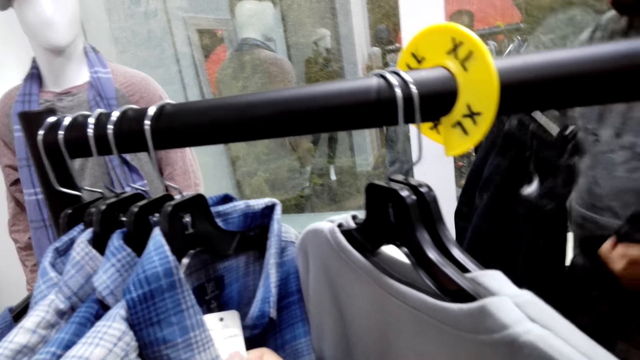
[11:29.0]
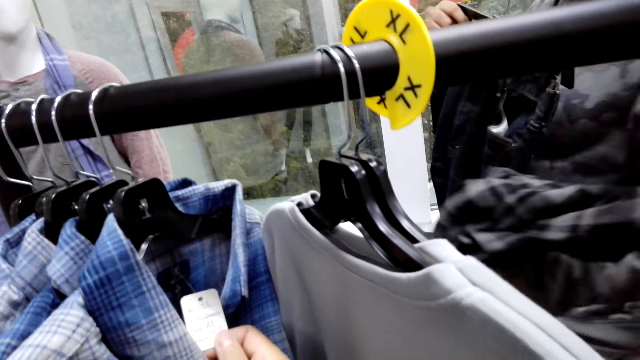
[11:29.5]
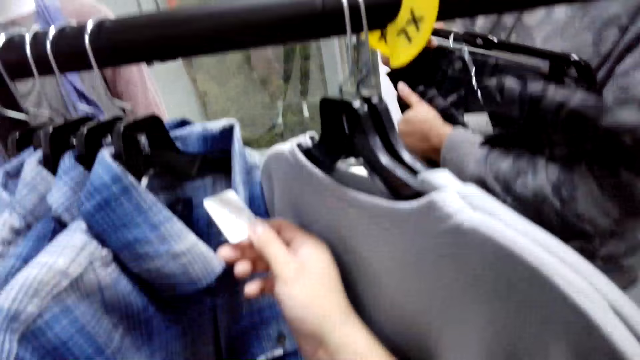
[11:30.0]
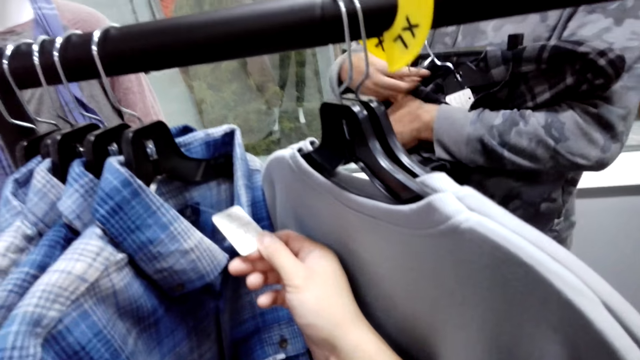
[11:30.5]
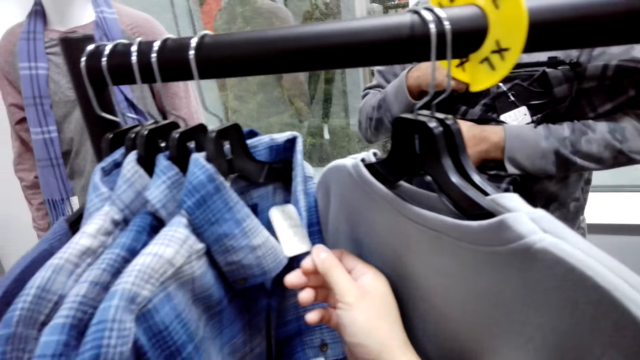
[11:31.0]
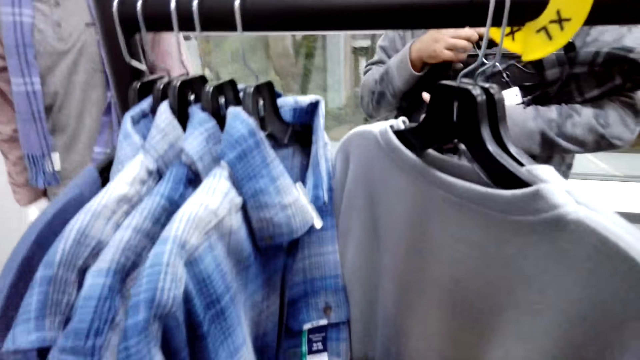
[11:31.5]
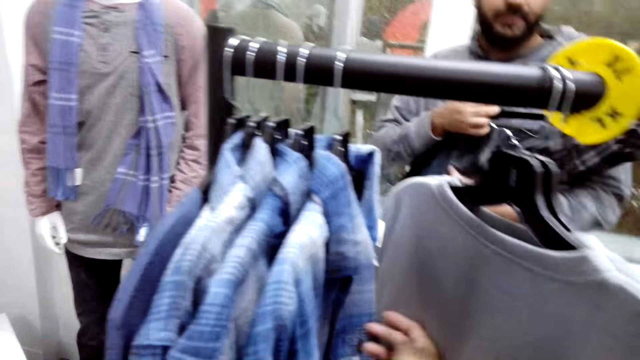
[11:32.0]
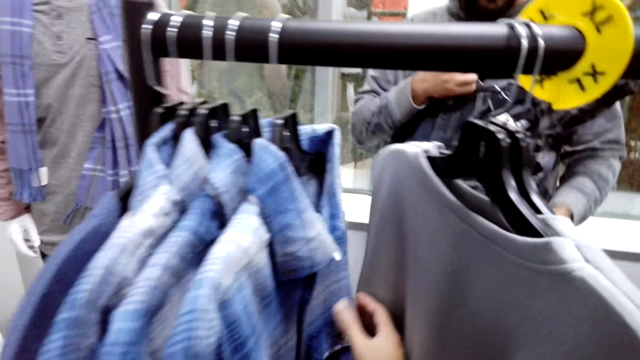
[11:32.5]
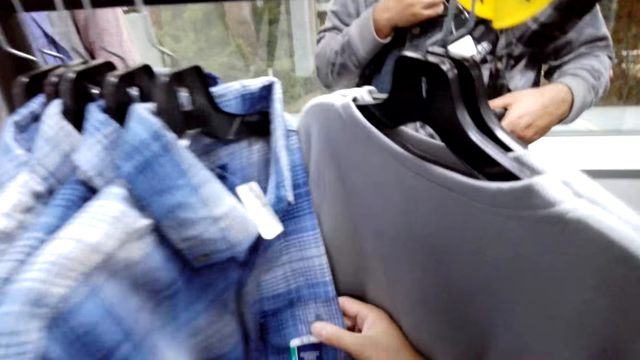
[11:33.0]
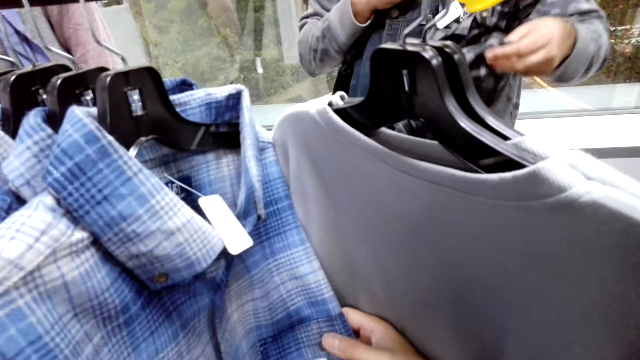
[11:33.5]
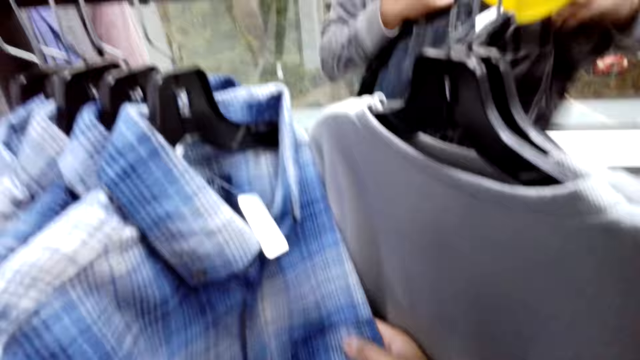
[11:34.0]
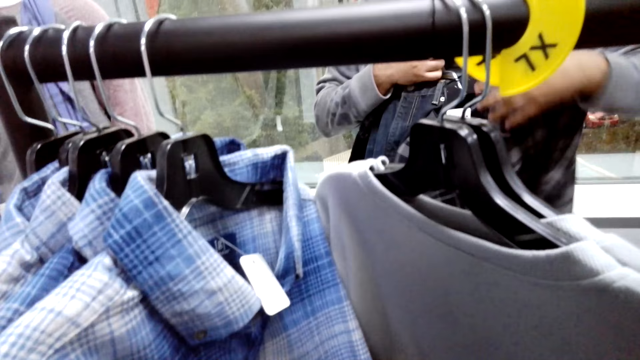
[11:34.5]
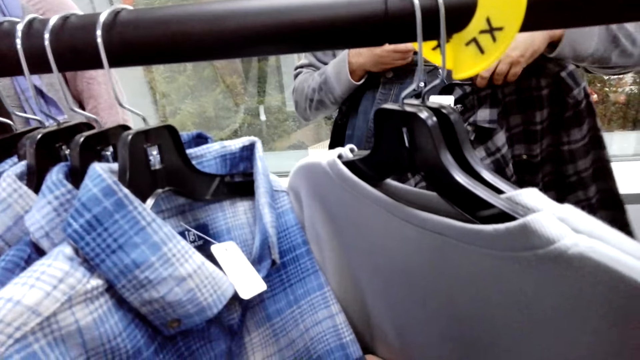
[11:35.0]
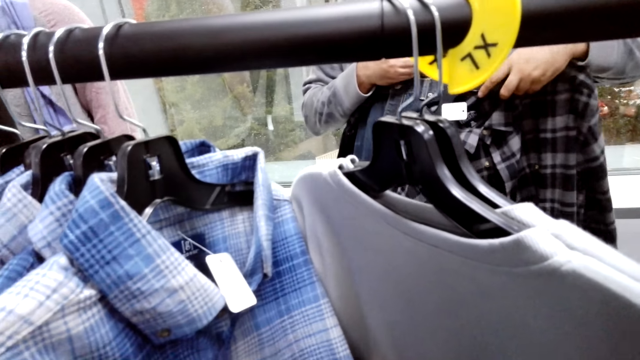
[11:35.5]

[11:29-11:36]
A man holds a t-shirt and a trouser.

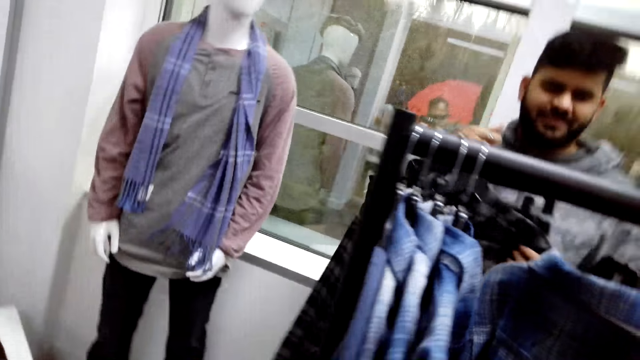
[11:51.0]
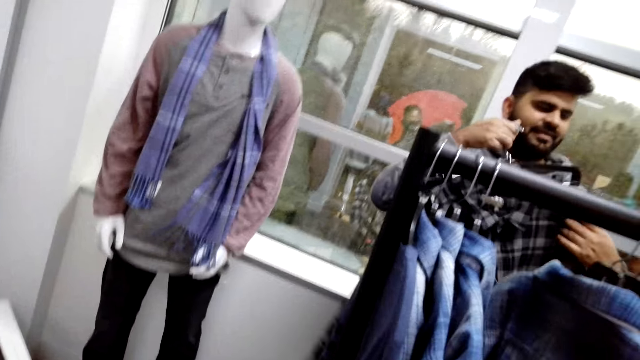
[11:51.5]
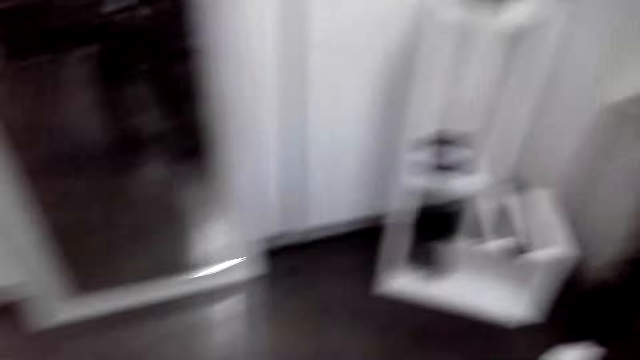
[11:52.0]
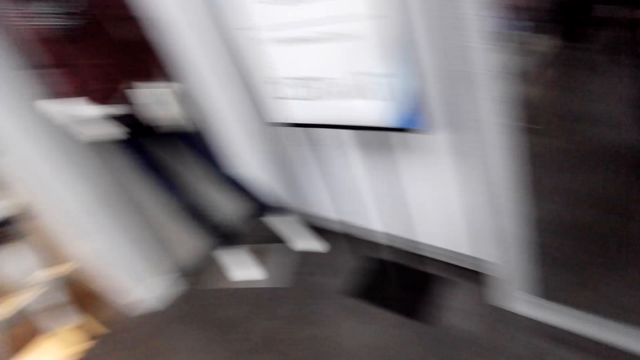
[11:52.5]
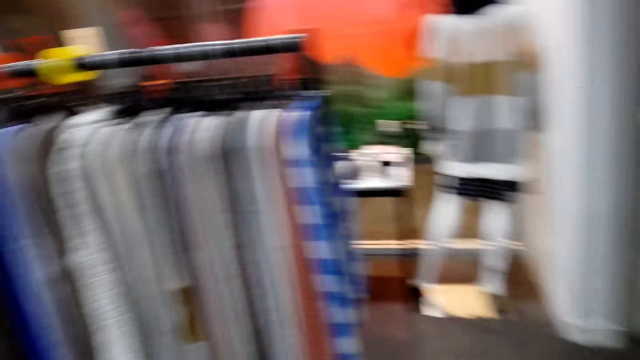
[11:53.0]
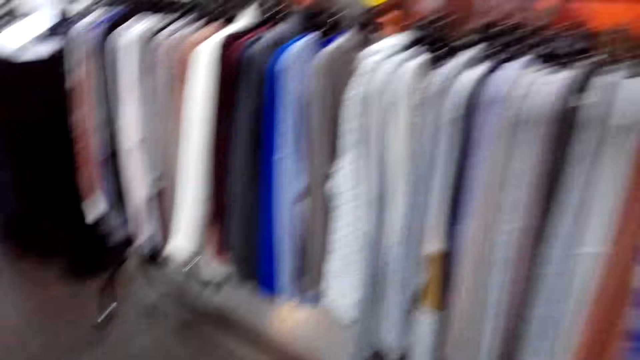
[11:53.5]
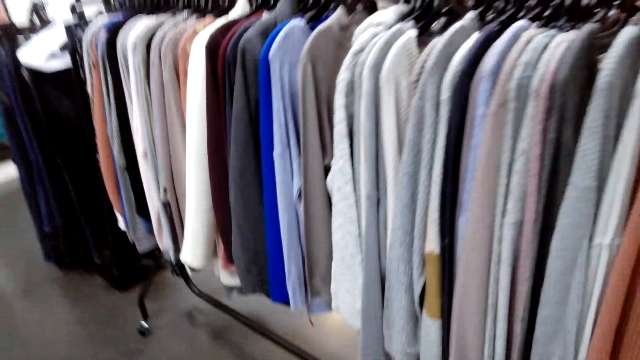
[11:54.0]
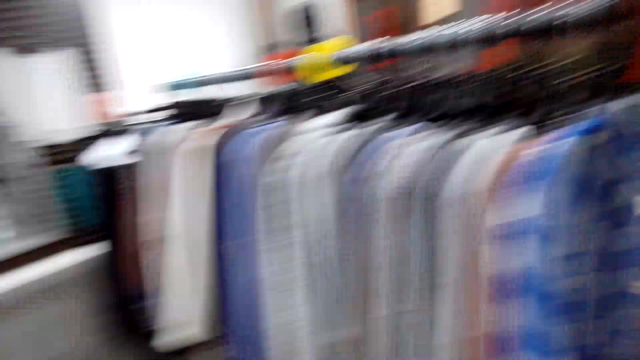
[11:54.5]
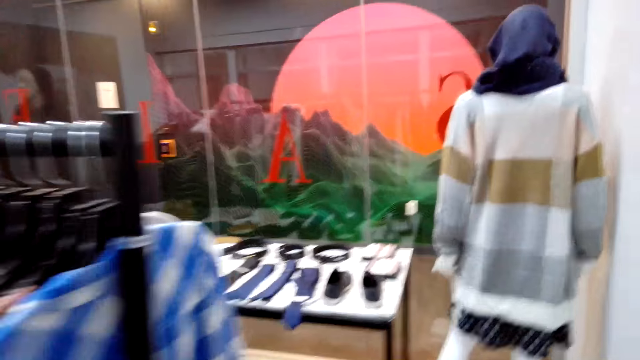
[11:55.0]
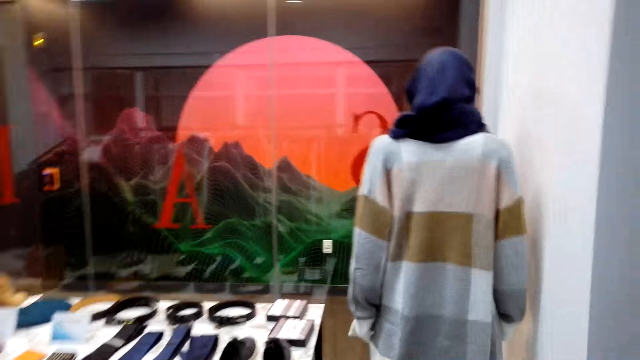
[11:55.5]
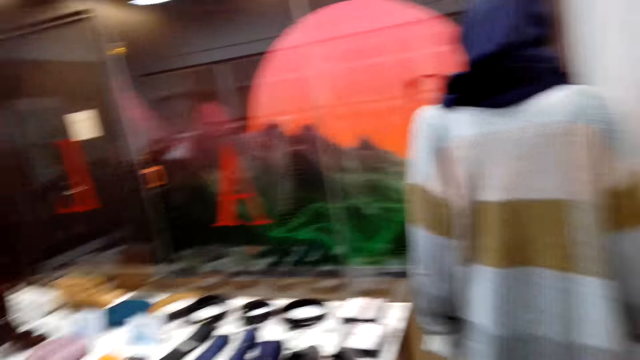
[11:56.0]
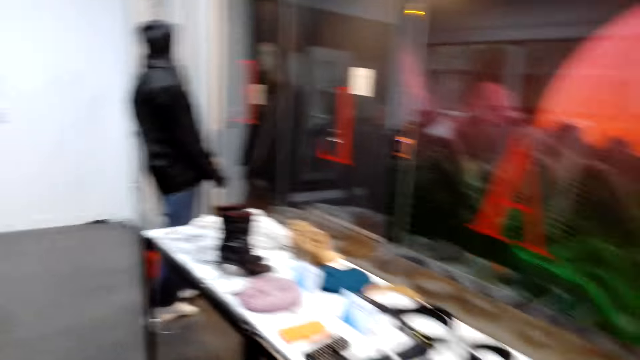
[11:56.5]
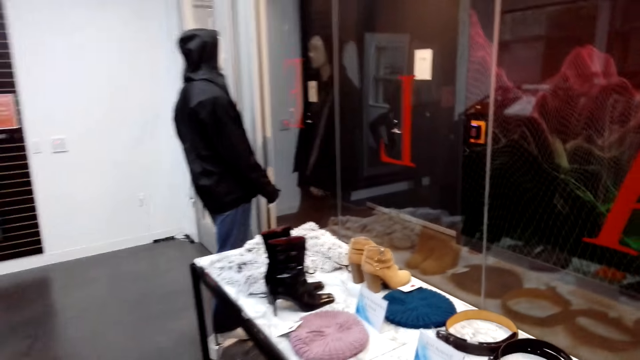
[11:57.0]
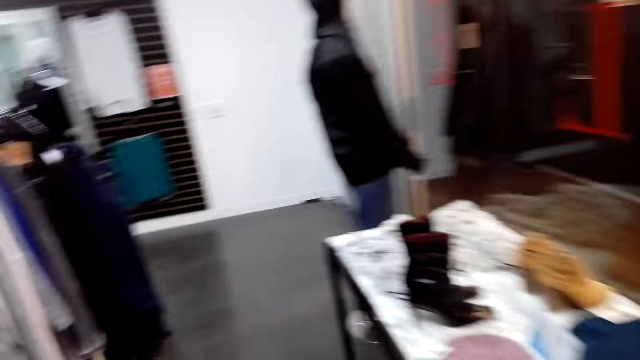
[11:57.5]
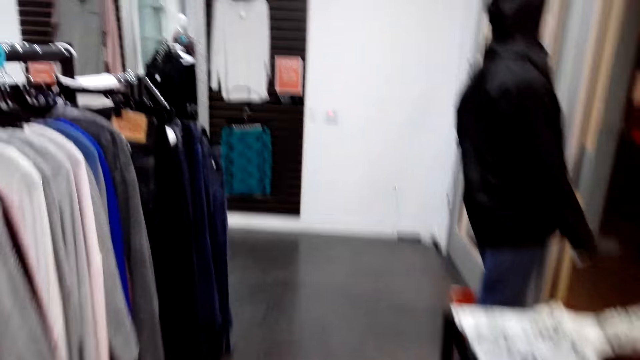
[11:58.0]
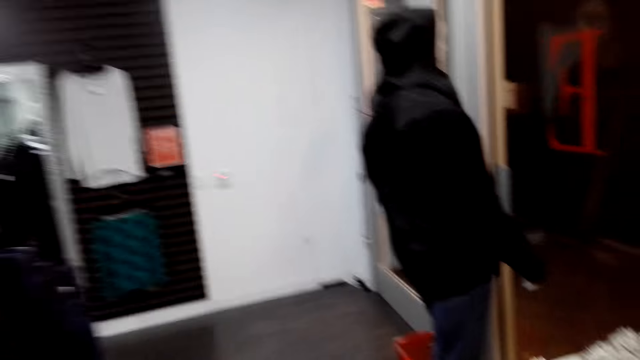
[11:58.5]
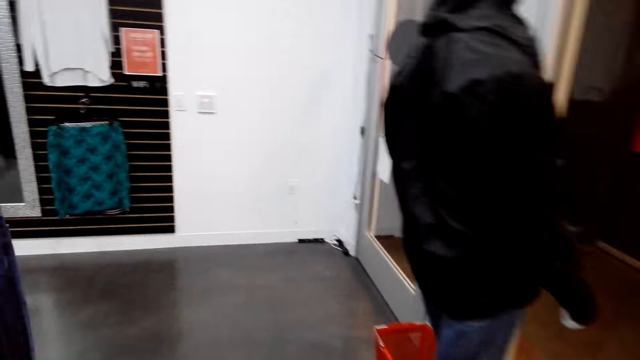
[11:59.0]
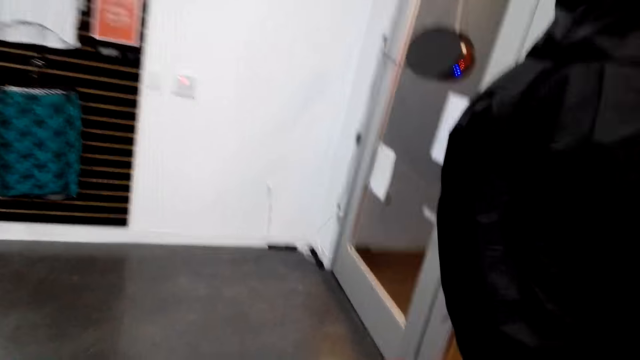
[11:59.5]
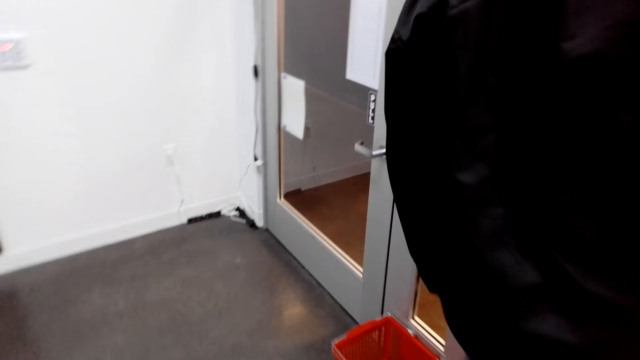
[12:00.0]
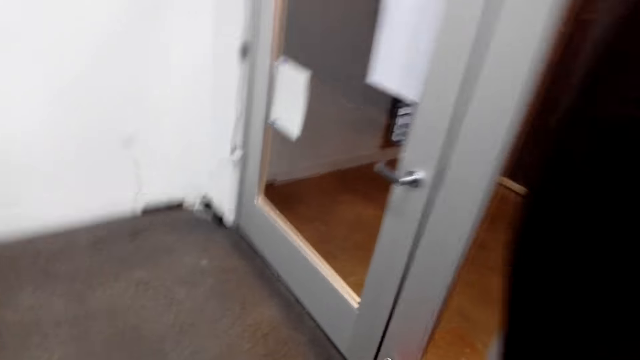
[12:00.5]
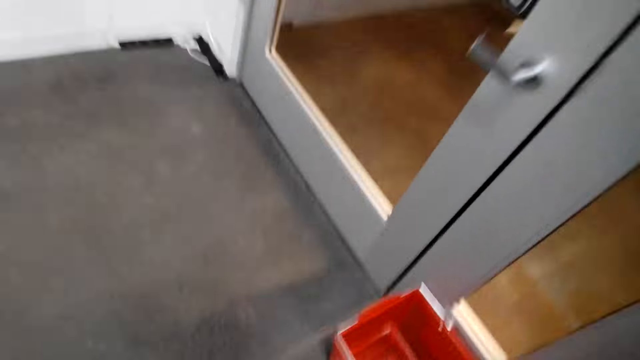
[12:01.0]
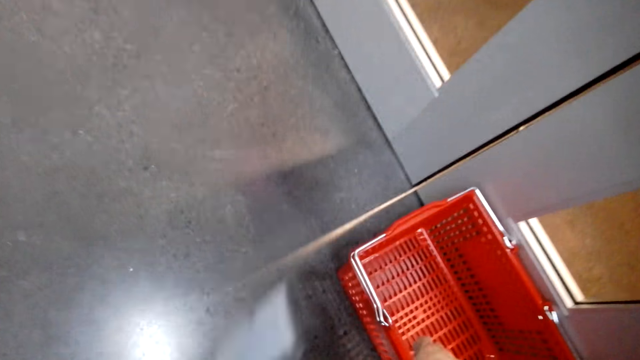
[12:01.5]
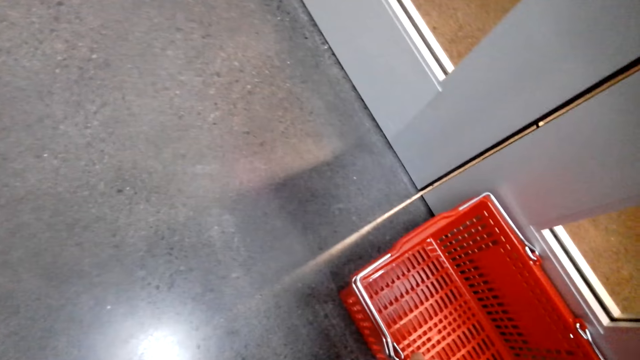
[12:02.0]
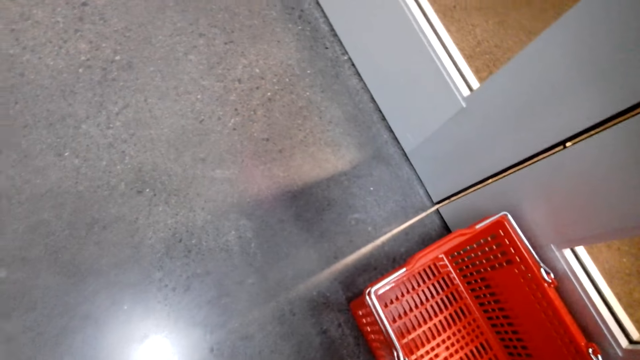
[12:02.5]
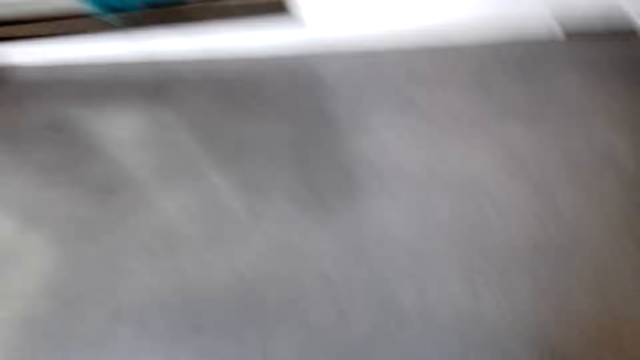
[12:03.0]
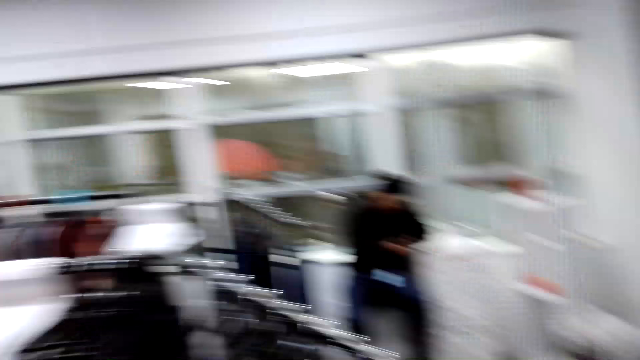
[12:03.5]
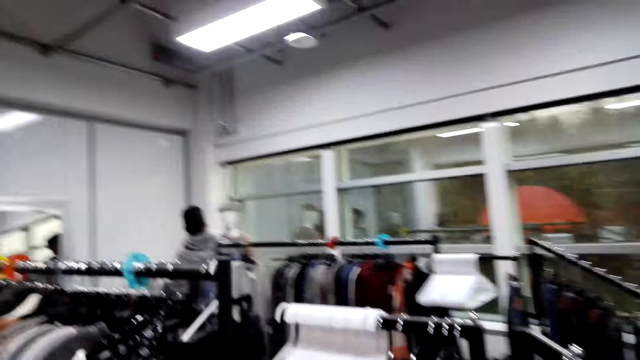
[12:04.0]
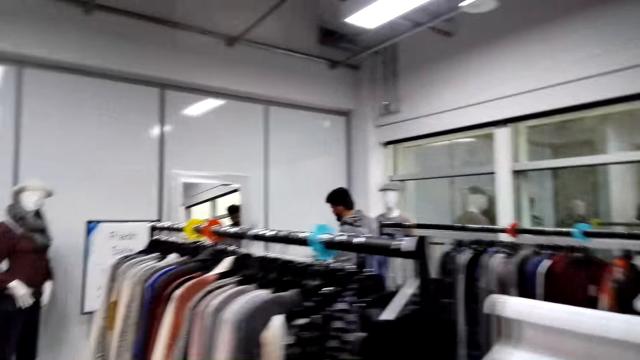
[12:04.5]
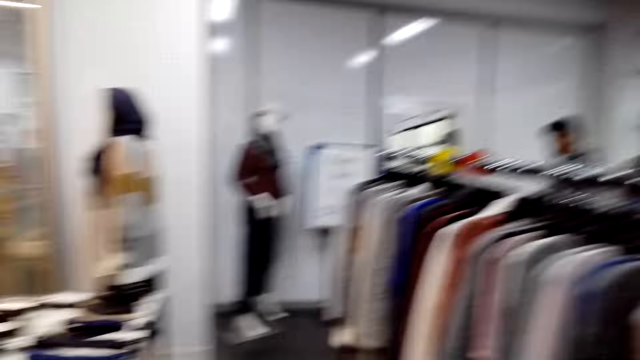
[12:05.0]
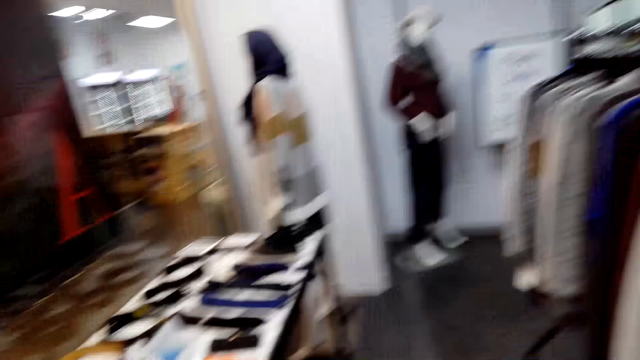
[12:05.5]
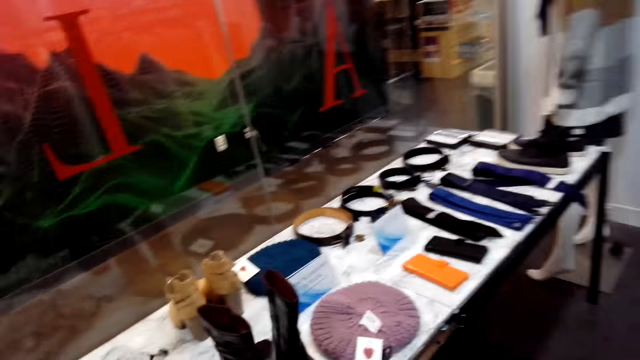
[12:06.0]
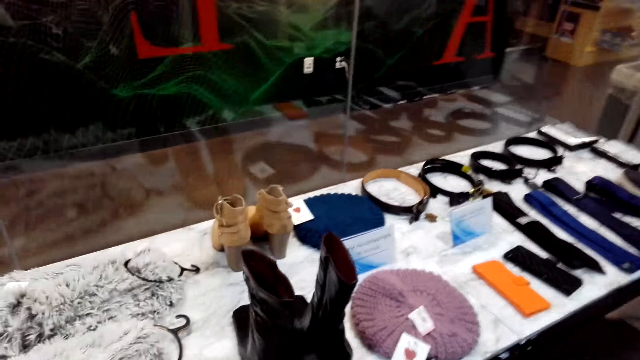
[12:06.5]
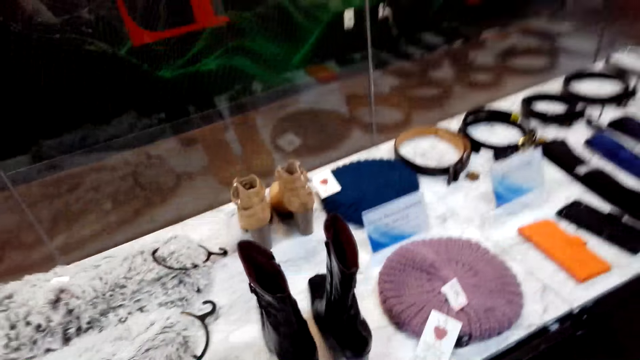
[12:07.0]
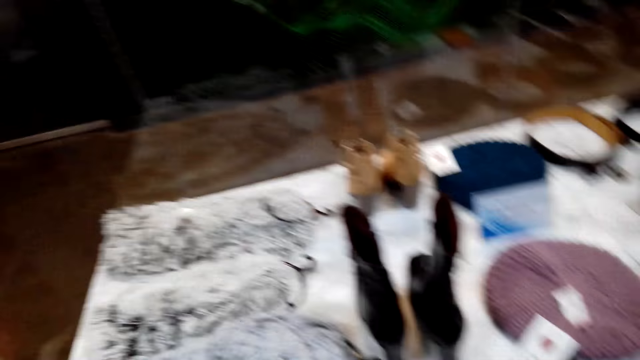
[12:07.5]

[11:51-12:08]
The camera wearer walks around.
